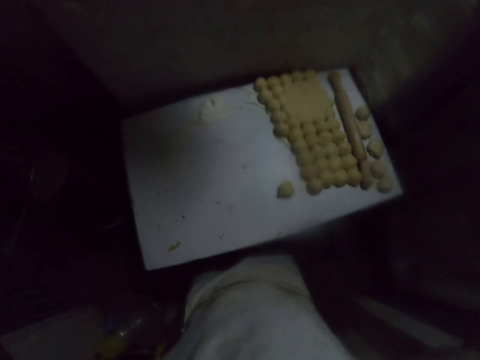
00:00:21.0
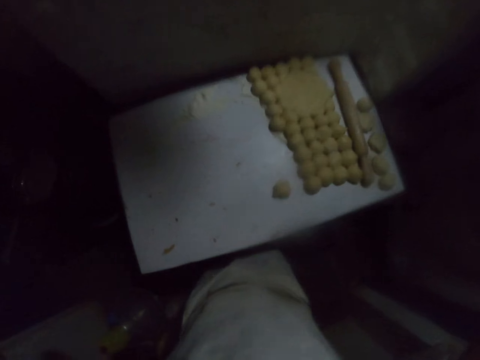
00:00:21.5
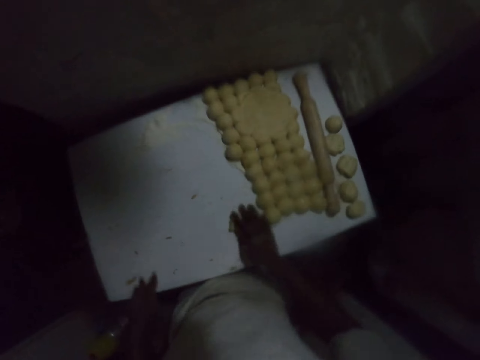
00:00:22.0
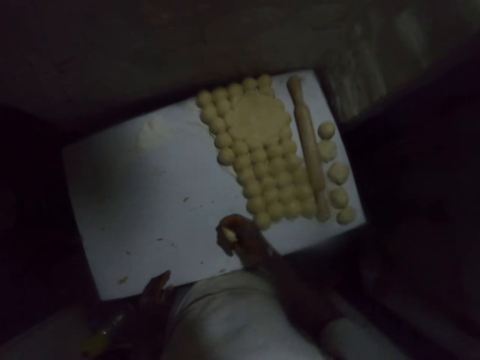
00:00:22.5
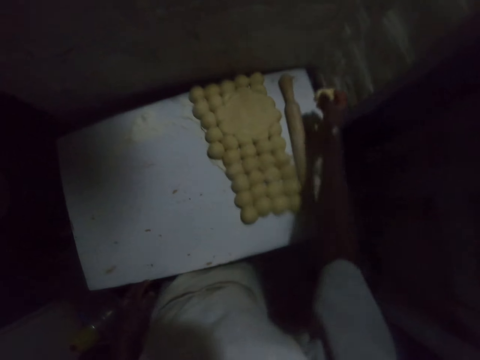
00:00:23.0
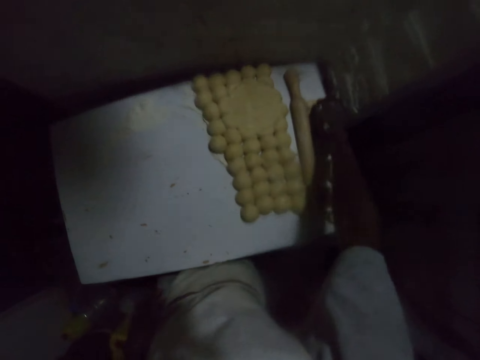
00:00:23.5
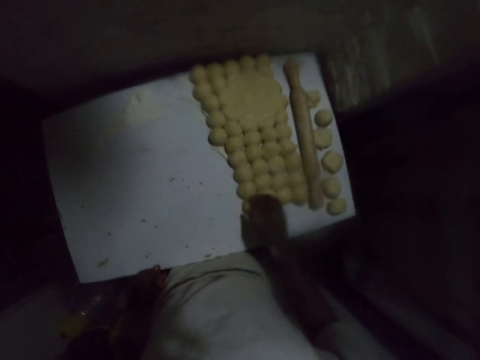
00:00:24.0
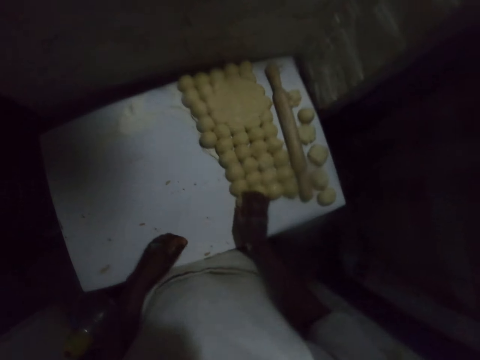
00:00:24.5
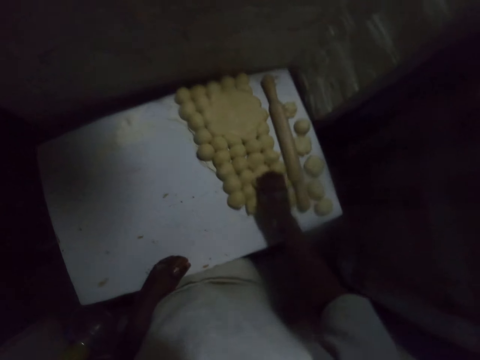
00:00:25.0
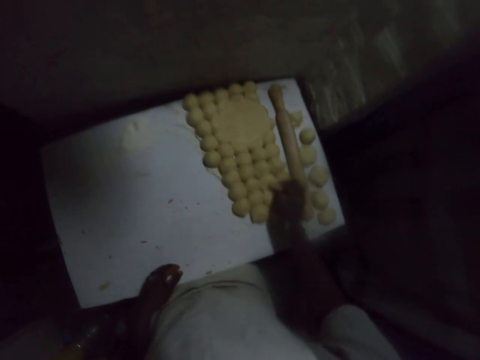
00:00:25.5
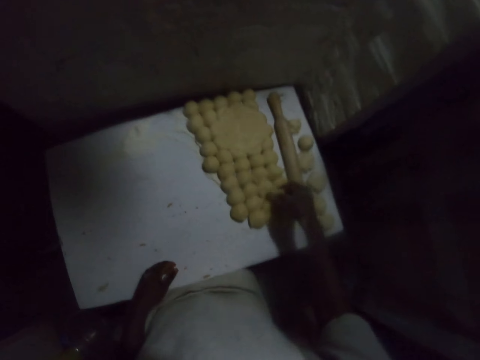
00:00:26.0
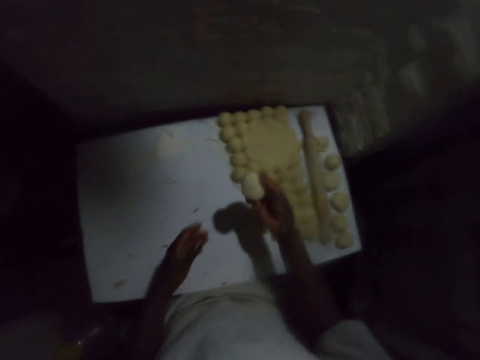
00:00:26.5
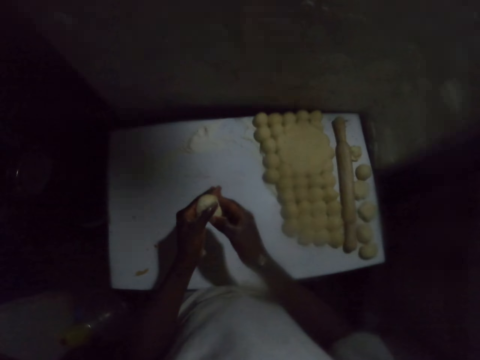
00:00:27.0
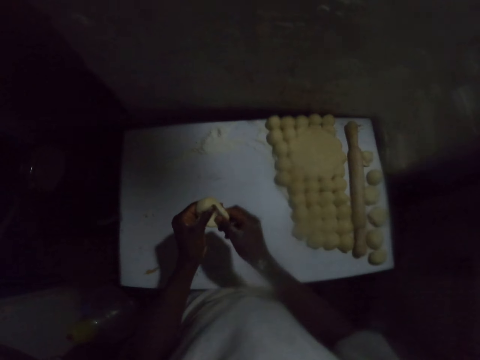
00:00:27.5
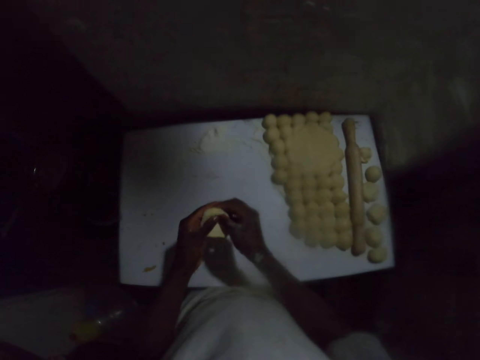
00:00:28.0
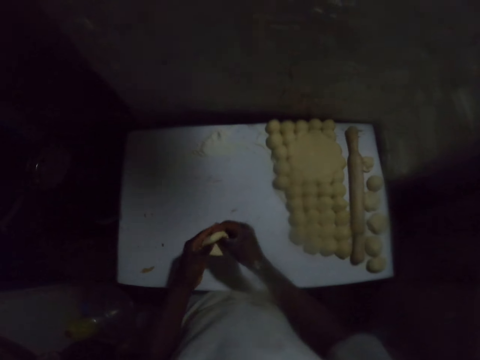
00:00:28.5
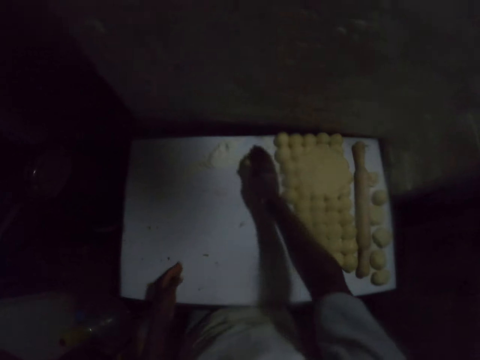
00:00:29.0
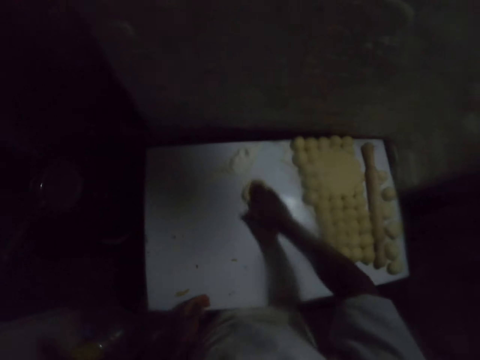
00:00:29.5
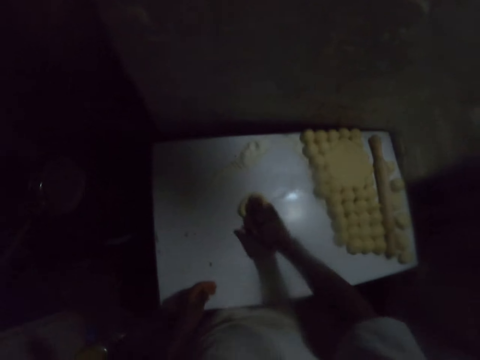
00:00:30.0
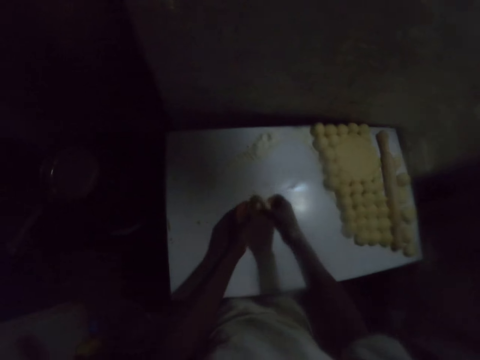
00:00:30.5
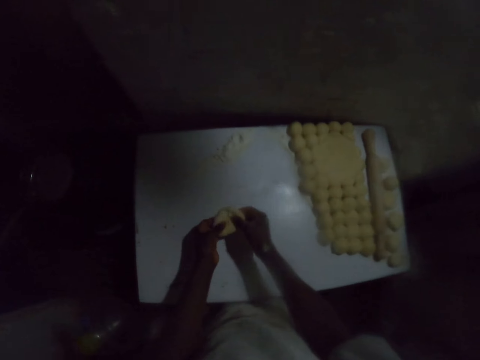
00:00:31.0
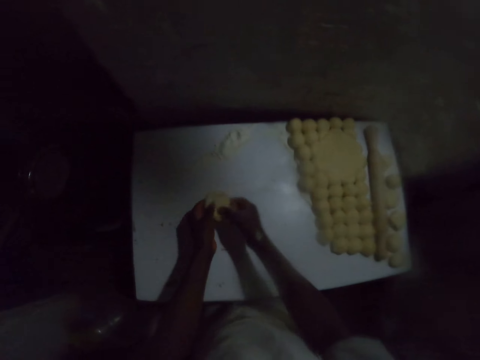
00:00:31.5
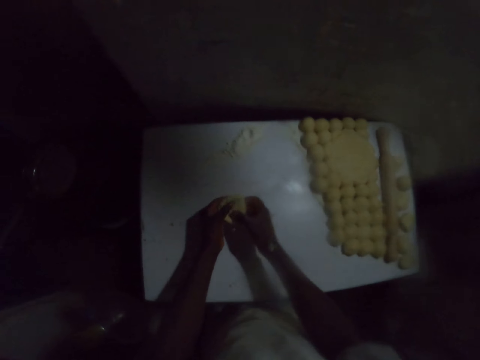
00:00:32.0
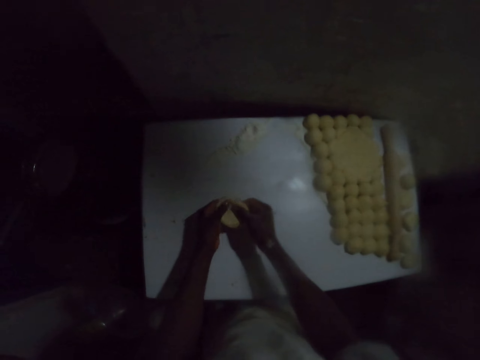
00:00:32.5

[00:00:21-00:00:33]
The camera wearer picks a dough on the table. He puts the dough on the table. He picks another dough from the table. He kneads the dough on his hand. He stretches the dough. He places the dough on the flour and rubs the dough on the flour on the table. He kneads the dough on his hand. He stretches the dough.

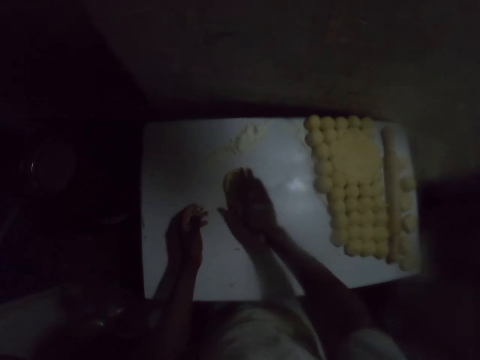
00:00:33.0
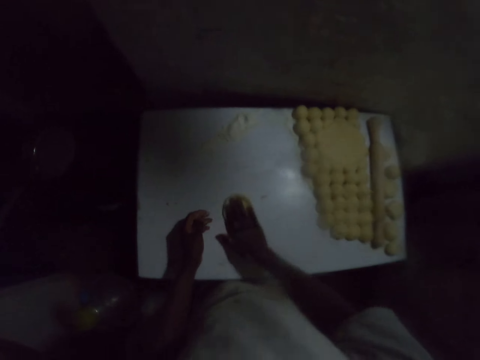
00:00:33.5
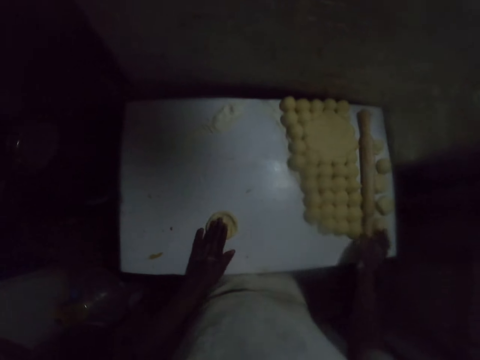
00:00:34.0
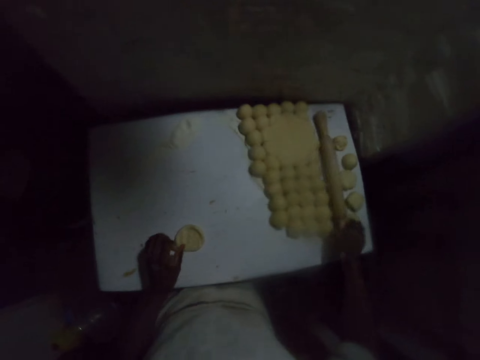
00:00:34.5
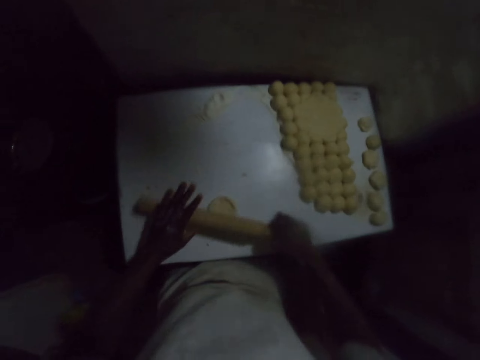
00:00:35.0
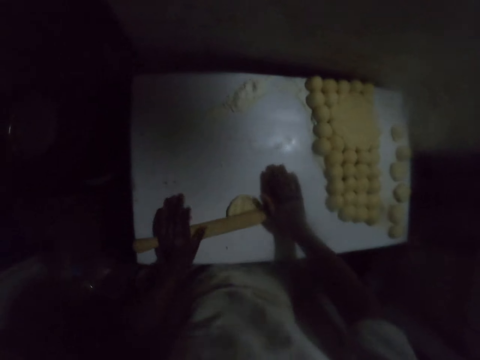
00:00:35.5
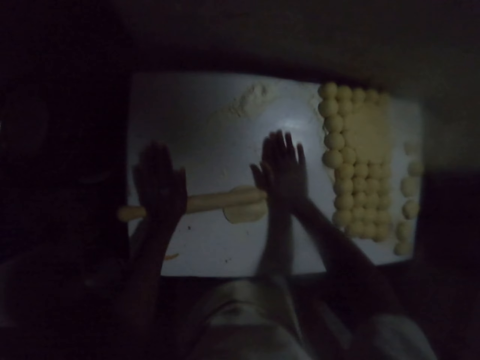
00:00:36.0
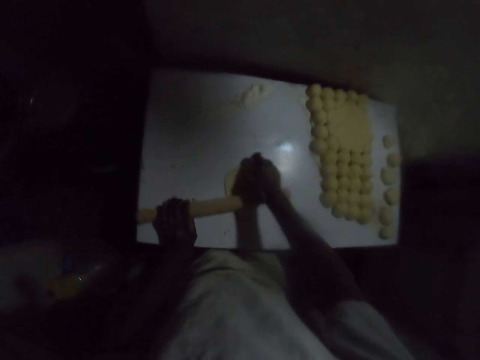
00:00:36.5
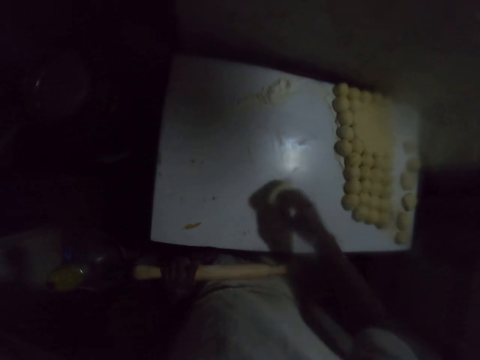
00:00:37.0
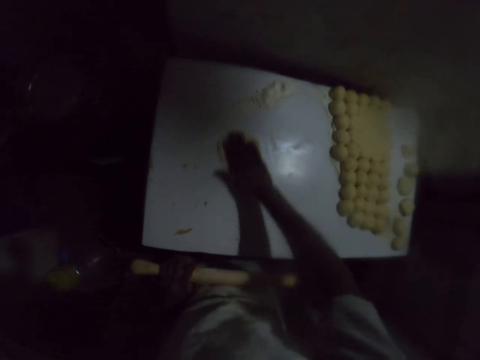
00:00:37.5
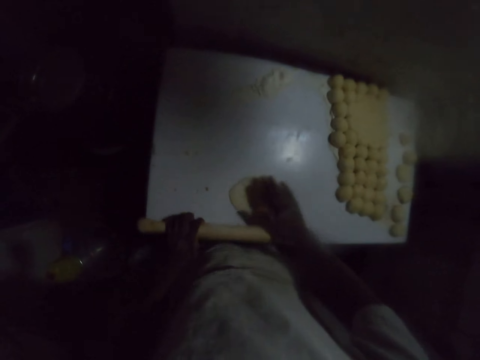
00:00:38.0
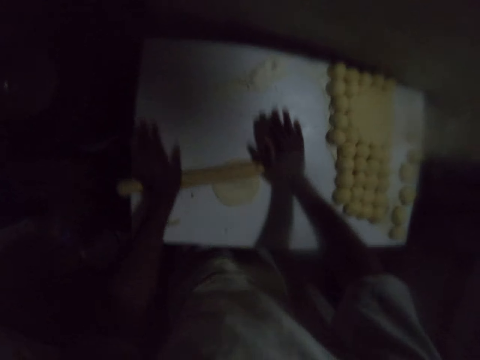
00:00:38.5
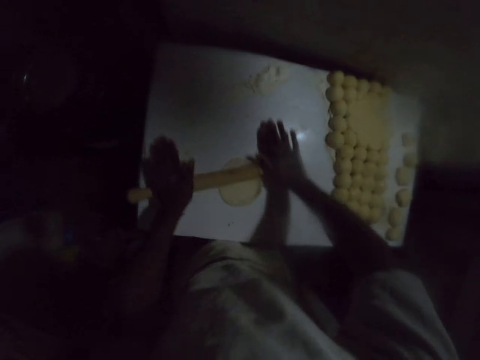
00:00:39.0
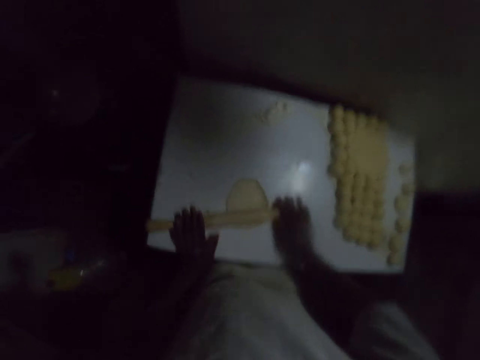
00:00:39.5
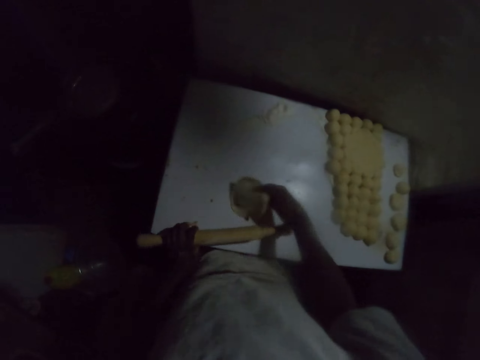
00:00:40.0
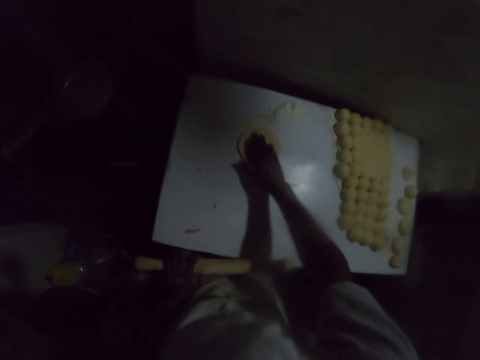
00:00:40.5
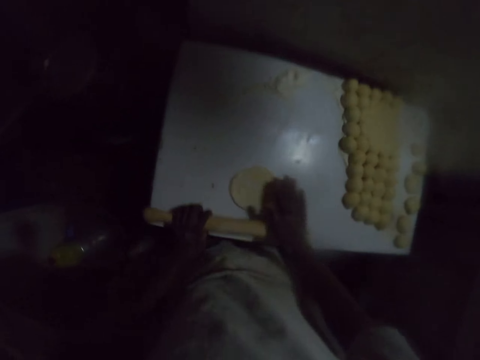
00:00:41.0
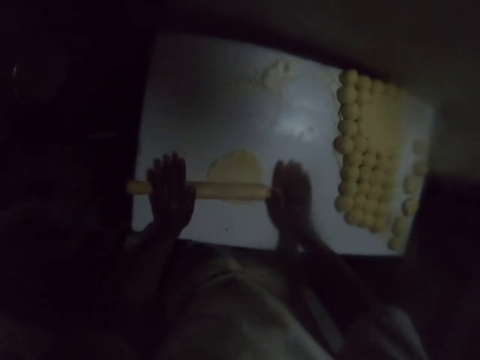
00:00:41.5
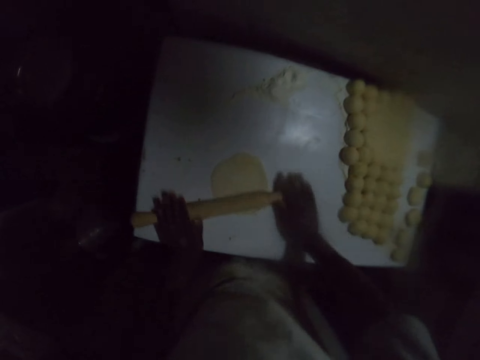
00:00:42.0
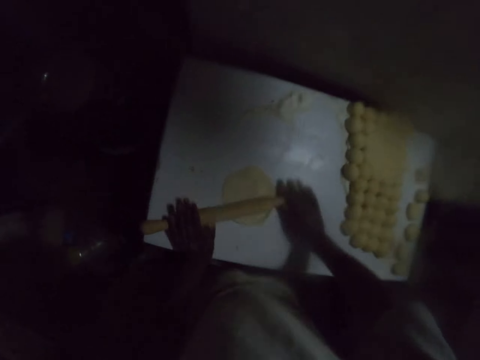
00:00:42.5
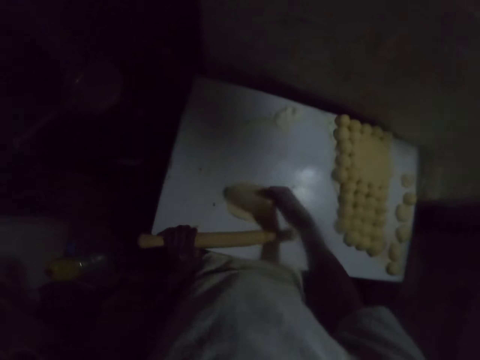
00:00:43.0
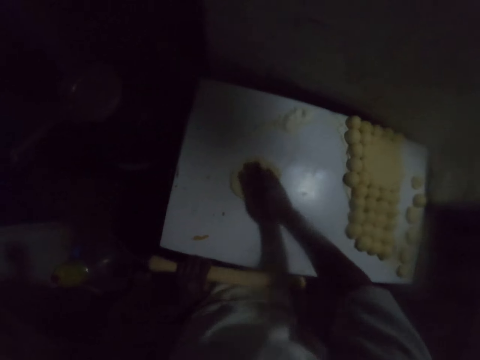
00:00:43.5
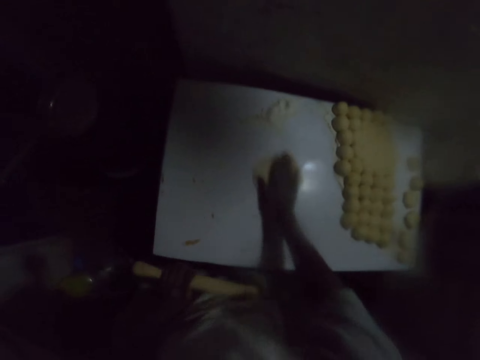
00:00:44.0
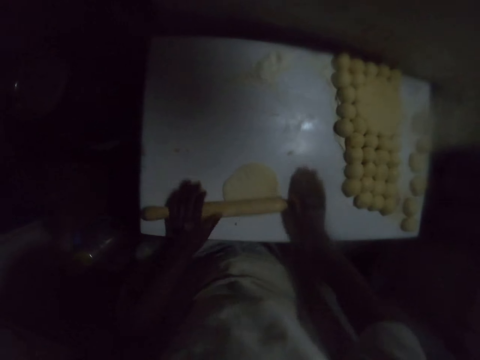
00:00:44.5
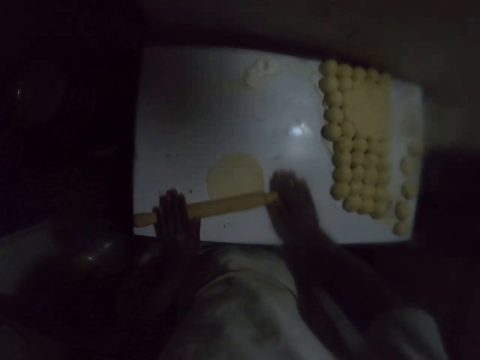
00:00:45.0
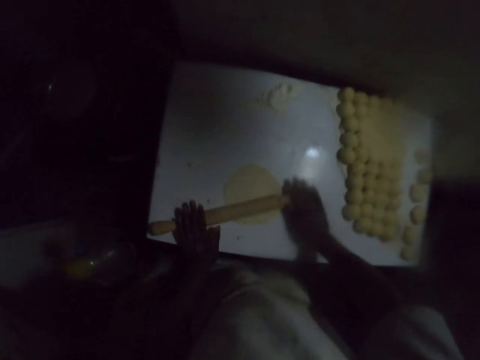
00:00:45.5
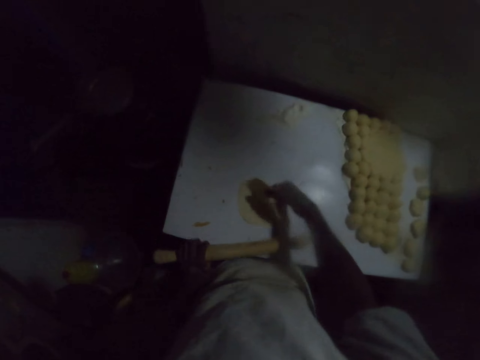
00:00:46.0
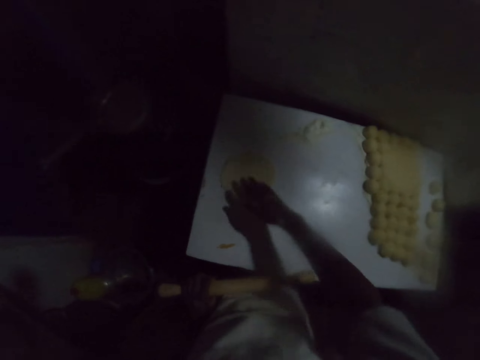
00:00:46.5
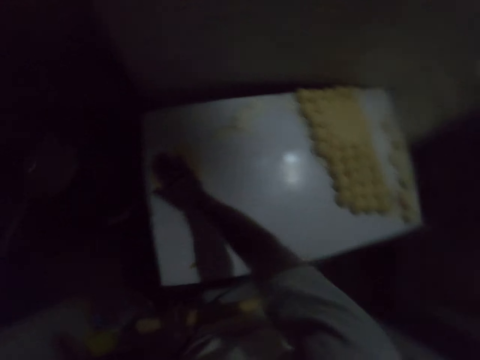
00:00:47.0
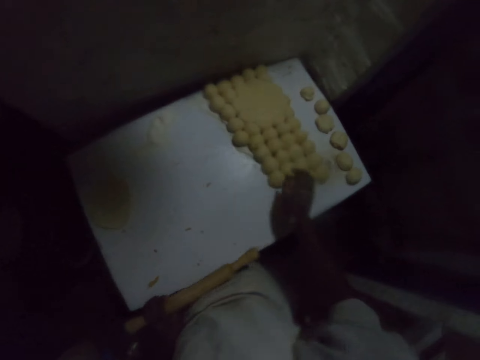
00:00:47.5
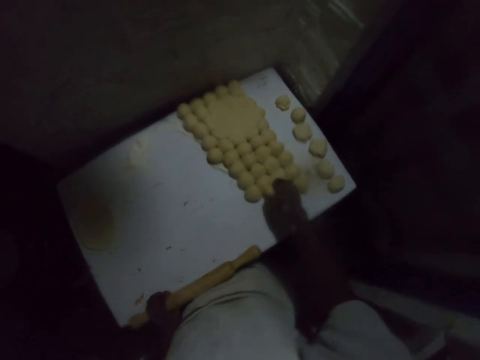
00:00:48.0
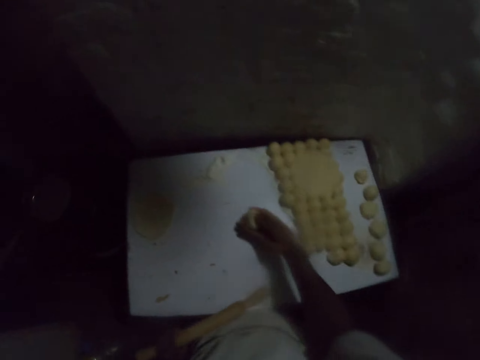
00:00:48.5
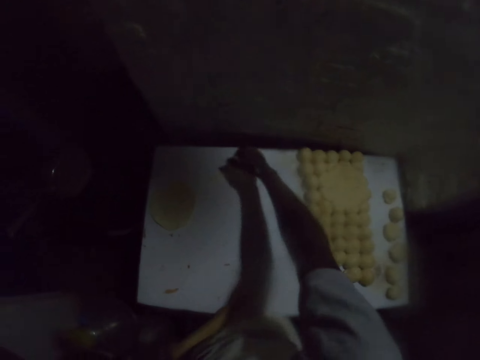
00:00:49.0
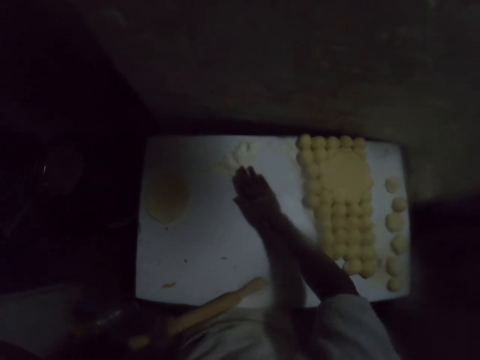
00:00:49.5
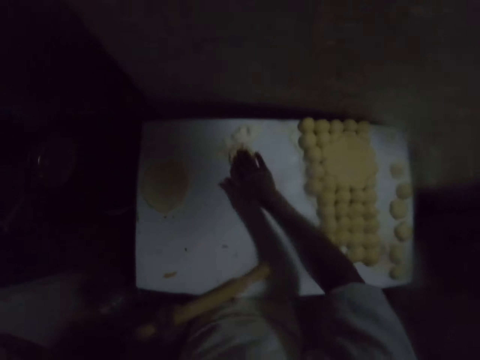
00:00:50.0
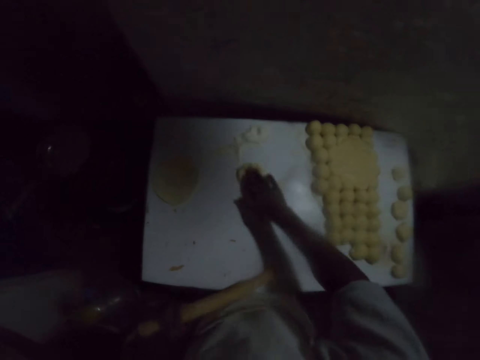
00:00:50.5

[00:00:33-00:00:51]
The camera wearer drops the dough on the table. They rub the dough on the table. They pick a rolling pin. They roll the dough with the rolling pin. They flip the dough. They rub the dough on the flour on the table. They roll the dough with the rolling pin. They flip the dough. They rub the dough on the flour on the table. They roll the dough with the rolling pin. They flip the dough. They move the dough on the table. They rub the dough on the table. They roll the dough with the rolling pin. They flip the dough. They put the dough on the table. They rub the dough on the table. They pick the dough. They rub the dough on the table.
